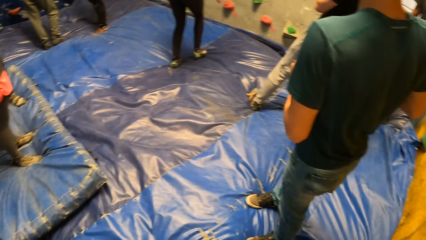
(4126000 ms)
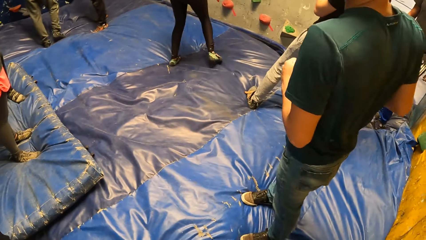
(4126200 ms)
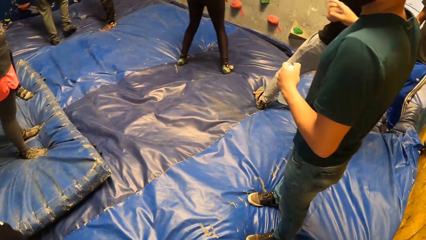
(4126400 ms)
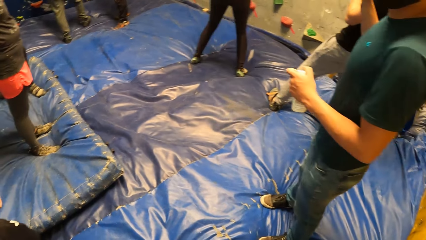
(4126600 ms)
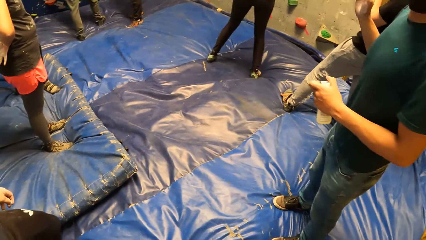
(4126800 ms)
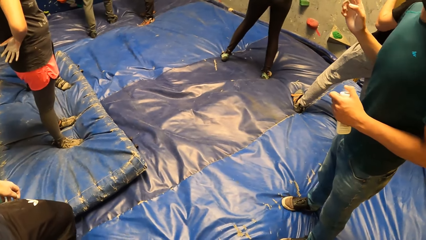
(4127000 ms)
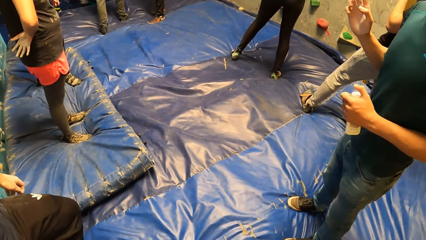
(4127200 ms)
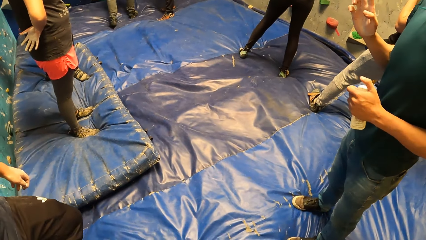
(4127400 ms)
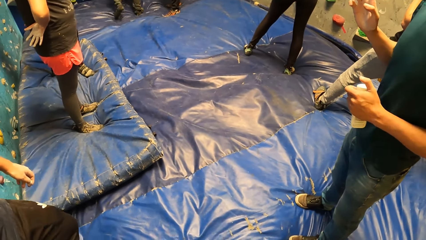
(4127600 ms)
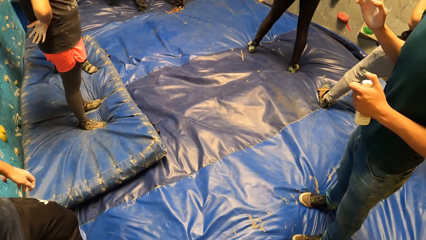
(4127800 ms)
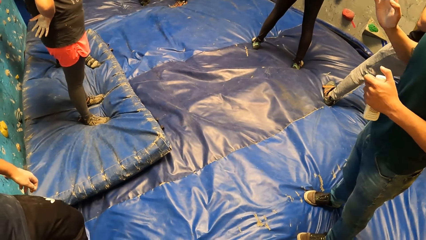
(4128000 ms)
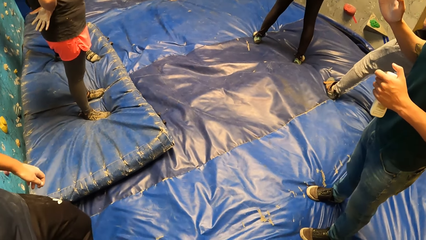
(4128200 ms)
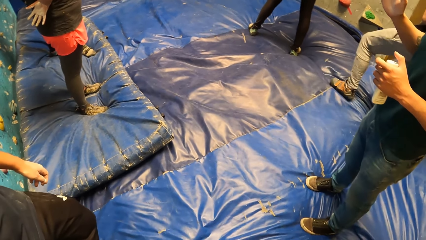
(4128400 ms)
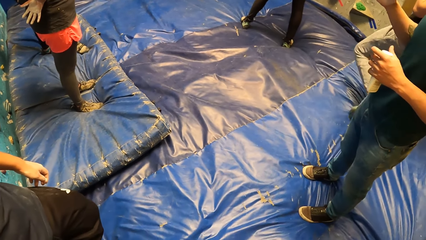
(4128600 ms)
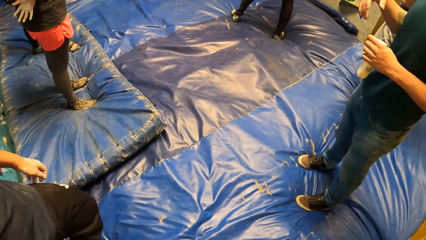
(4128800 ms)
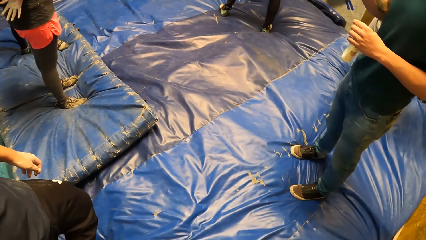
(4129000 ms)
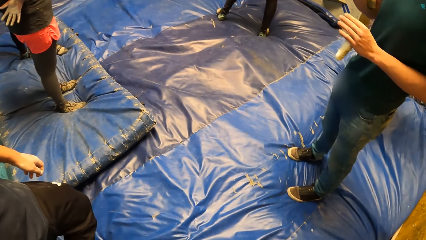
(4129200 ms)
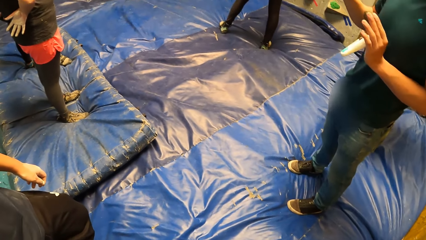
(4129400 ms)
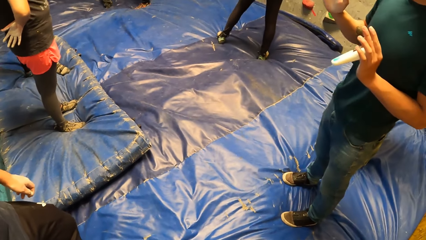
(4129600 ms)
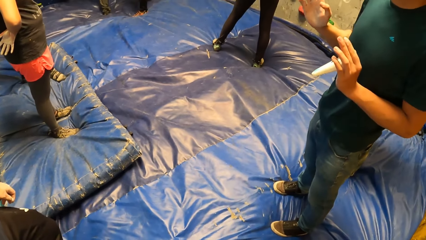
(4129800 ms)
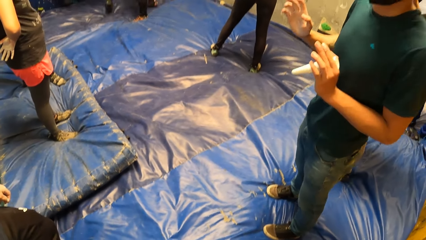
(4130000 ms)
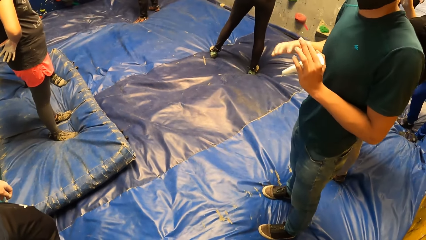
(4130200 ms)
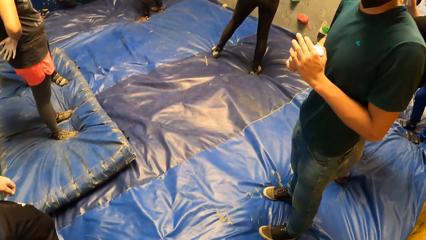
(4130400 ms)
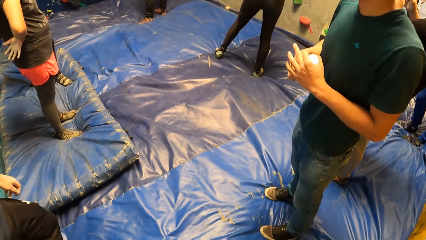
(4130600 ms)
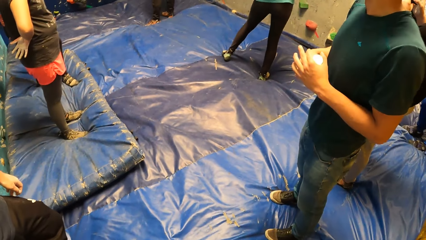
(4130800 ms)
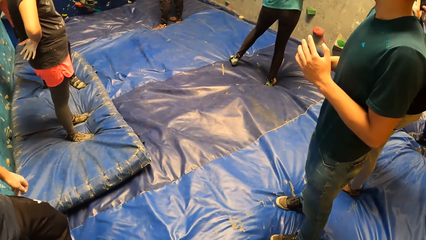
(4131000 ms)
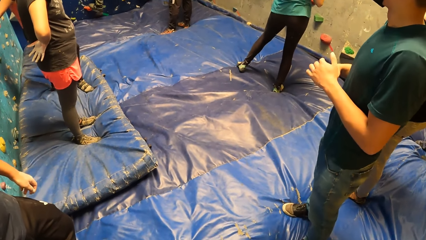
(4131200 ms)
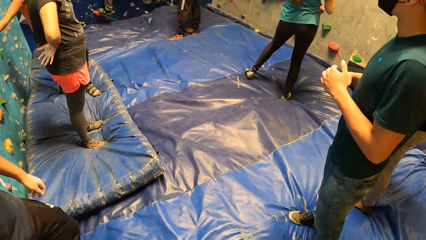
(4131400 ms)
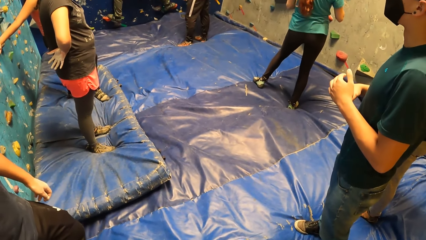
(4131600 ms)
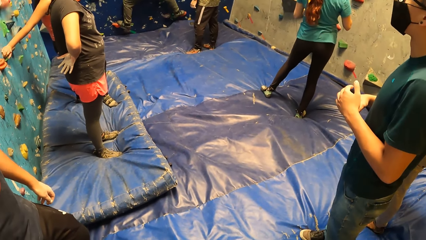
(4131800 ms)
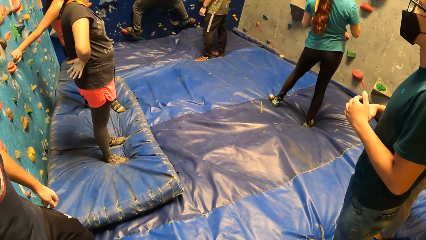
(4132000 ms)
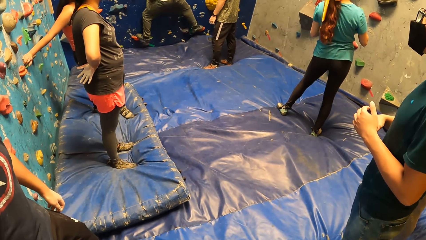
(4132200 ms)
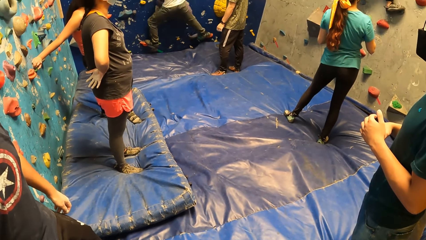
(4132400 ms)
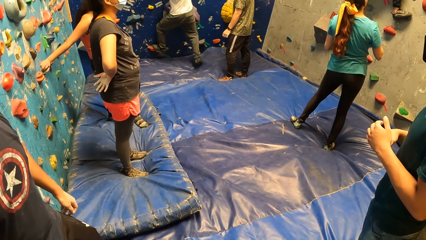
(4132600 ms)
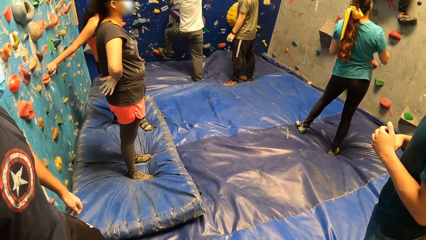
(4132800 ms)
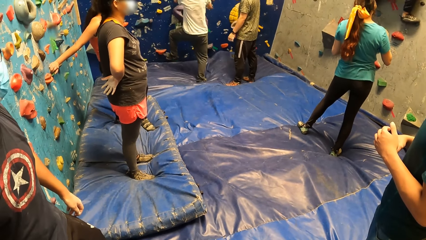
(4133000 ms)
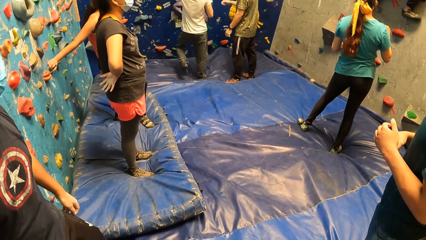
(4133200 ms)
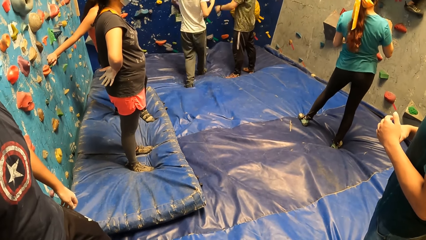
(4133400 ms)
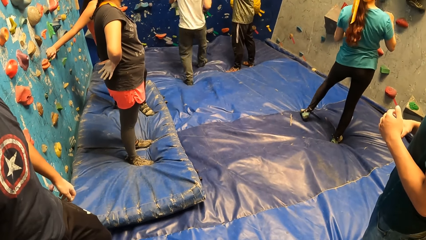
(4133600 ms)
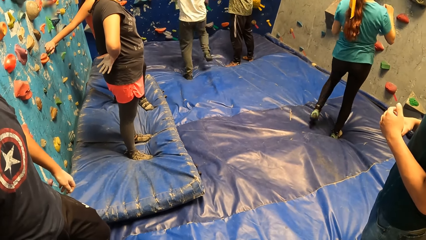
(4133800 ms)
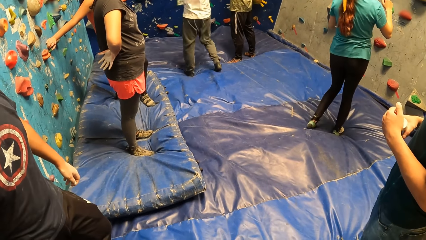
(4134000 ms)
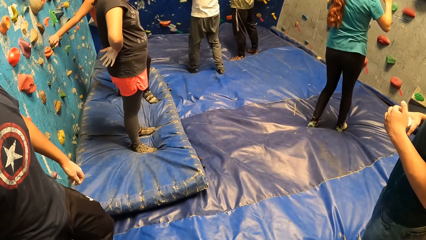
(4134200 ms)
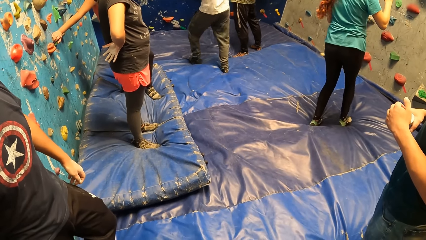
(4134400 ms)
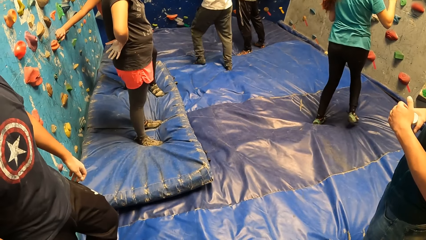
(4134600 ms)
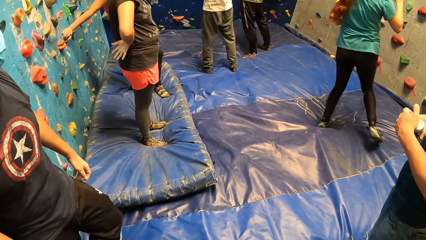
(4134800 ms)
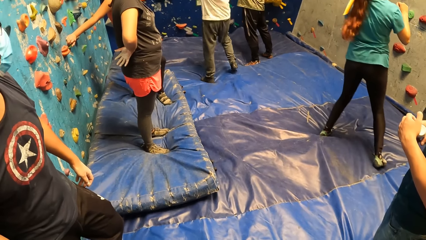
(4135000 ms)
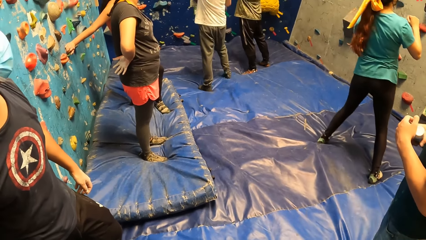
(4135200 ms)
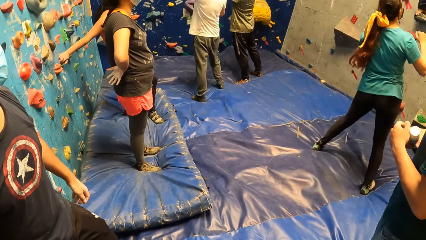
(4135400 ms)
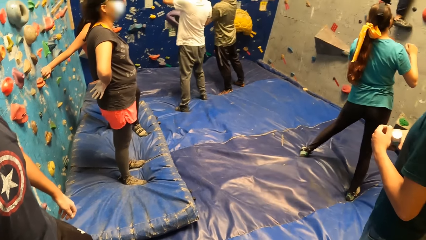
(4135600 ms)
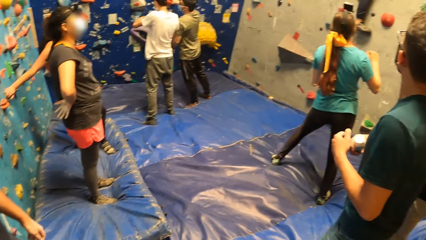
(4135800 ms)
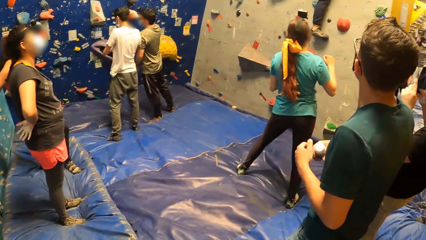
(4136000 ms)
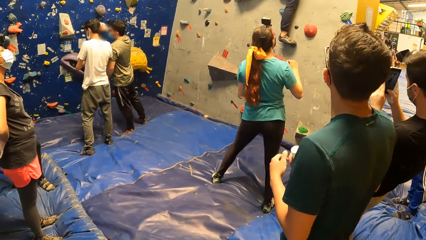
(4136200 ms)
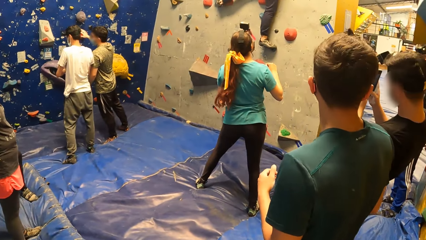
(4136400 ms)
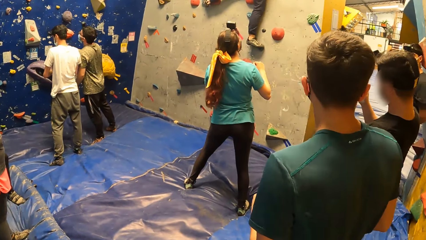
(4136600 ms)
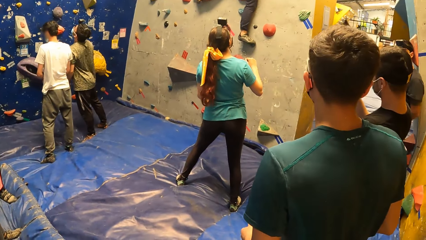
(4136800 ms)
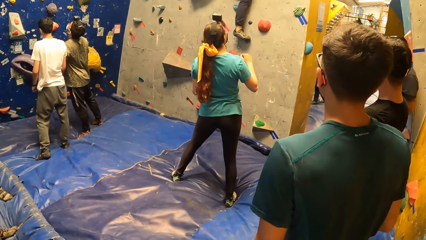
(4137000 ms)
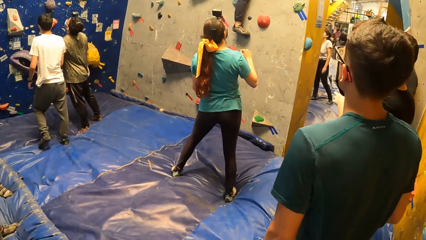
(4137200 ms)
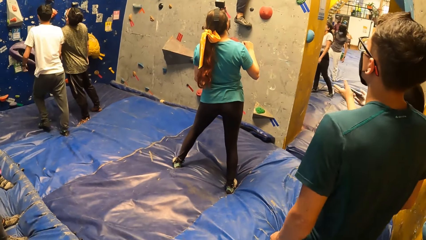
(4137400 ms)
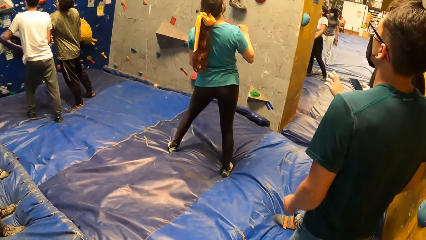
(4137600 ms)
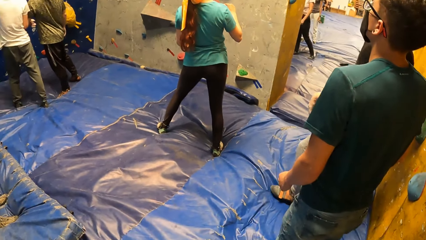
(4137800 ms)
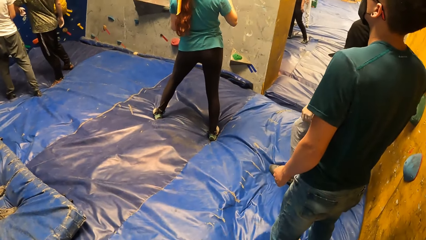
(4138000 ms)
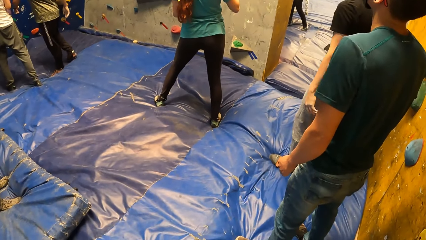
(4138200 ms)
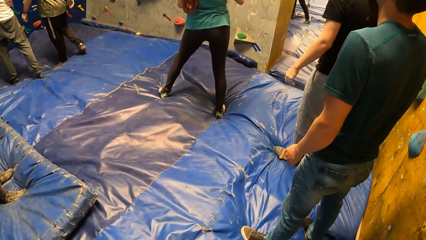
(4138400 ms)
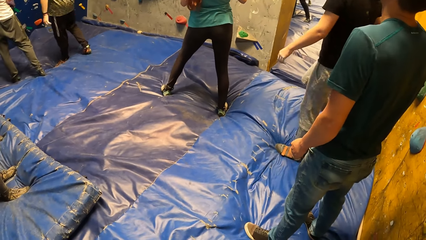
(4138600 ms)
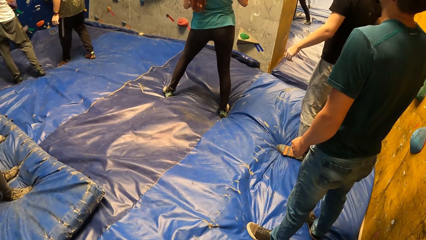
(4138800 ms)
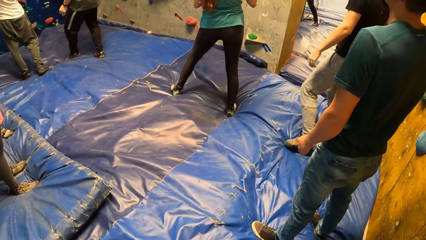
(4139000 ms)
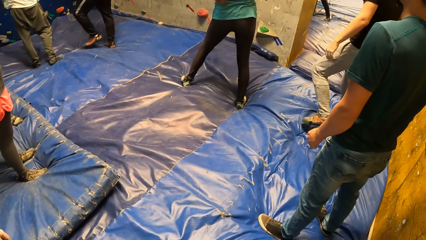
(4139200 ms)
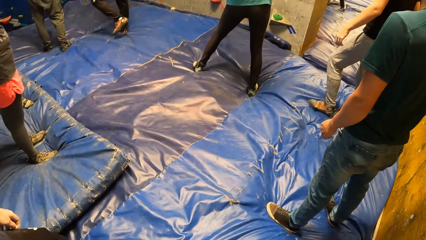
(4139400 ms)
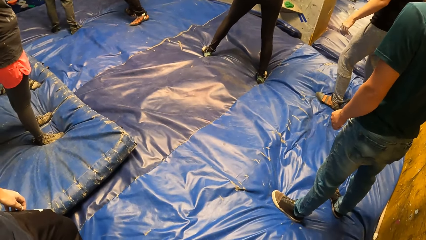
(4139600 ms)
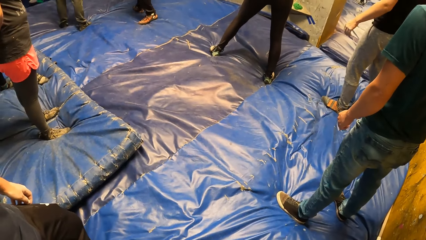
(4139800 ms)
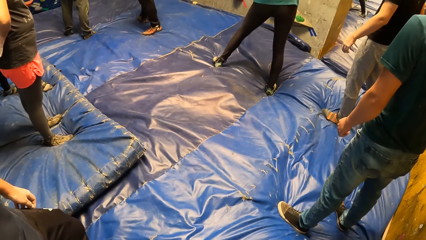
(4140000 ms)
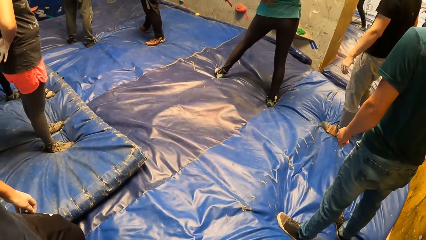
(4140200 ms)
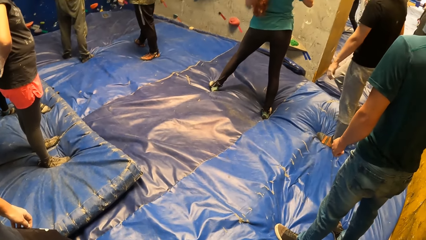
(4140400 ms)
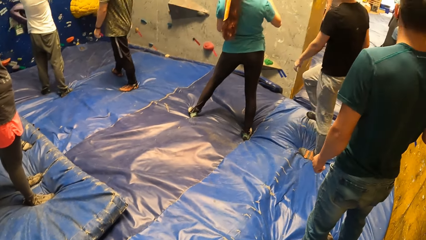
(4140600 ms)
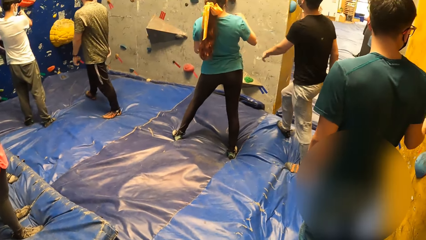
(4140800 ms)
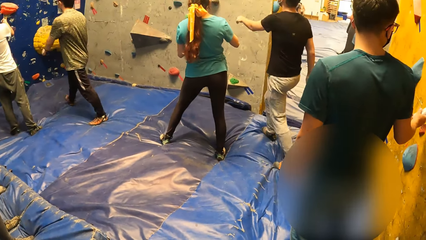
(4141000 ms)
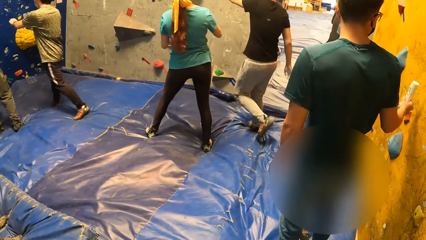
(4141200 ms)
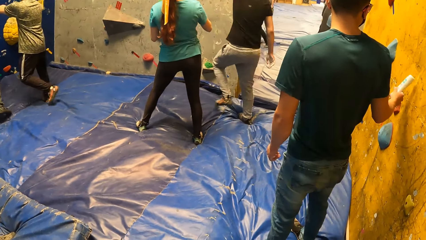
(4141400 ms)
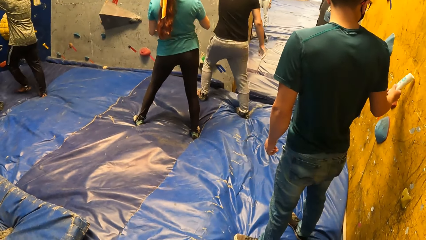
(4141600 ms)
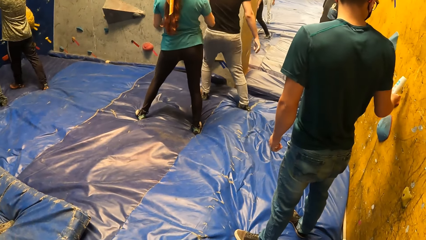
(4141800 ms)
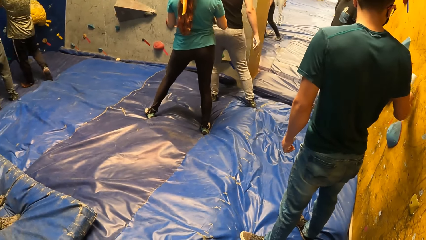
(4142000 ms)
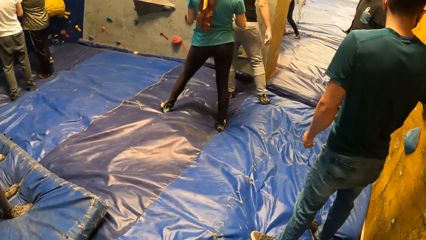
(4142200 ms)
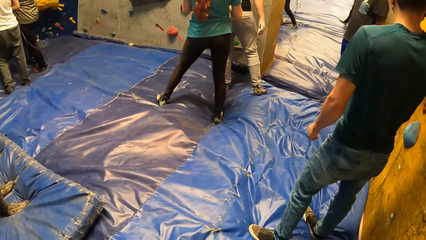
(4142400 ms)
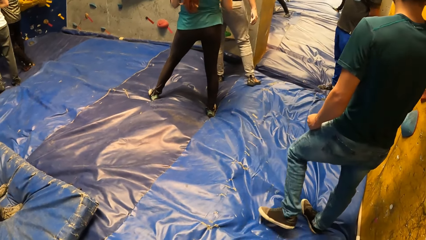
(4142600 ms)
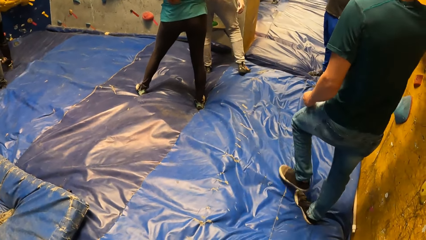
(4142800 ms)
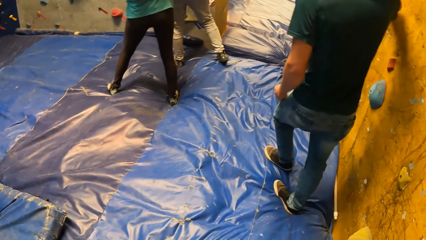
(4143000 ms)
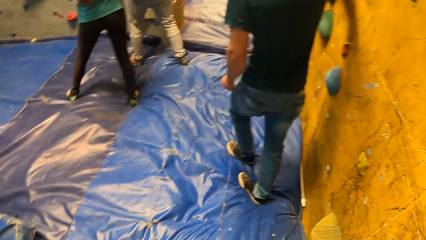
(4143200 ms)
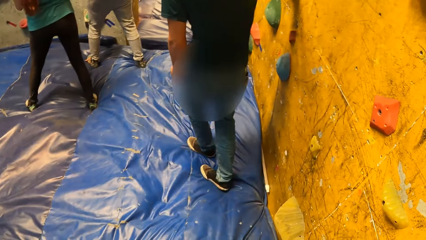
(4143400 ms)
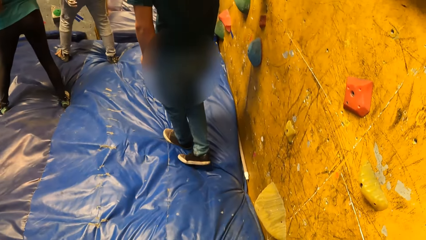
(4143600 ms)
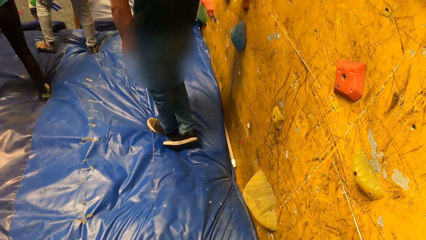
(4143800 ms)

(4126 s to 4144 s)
The camera wearer looks around.
